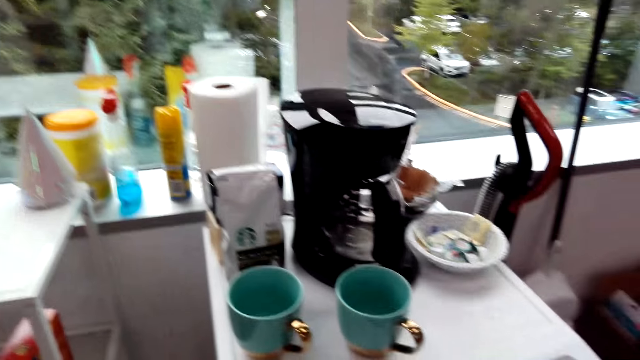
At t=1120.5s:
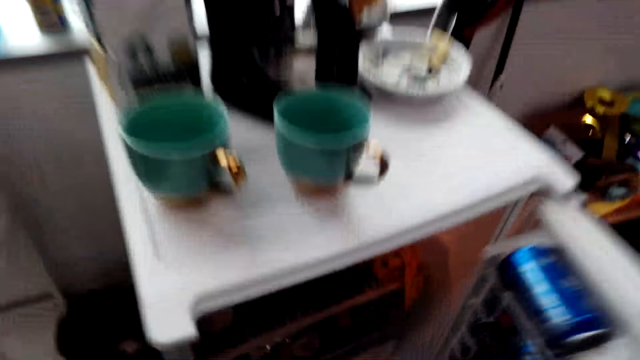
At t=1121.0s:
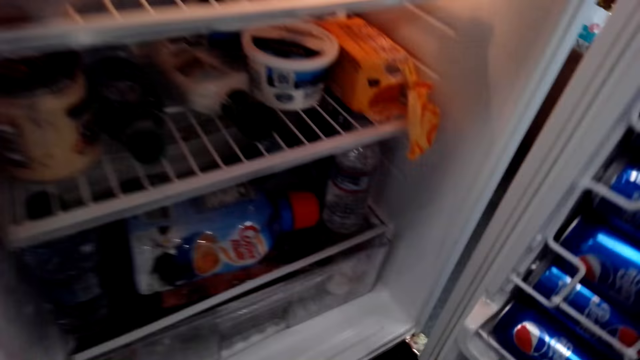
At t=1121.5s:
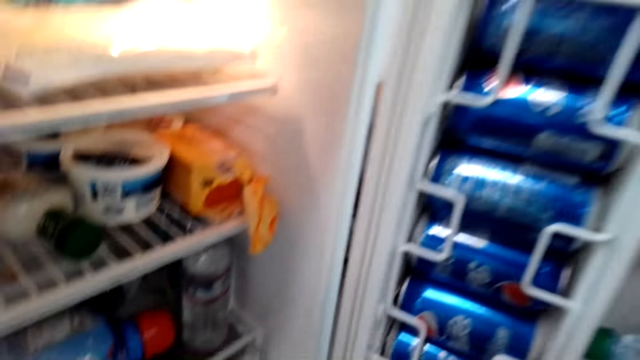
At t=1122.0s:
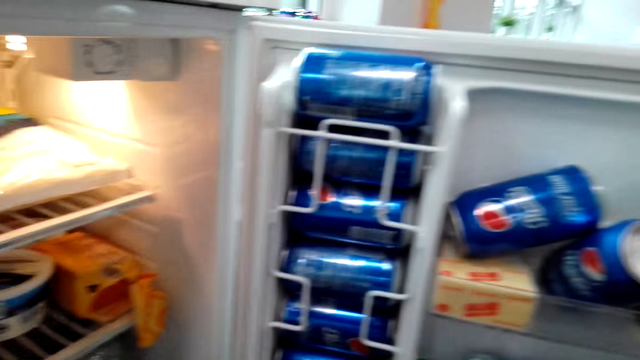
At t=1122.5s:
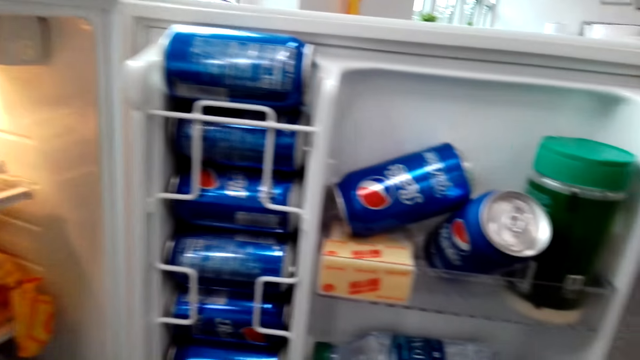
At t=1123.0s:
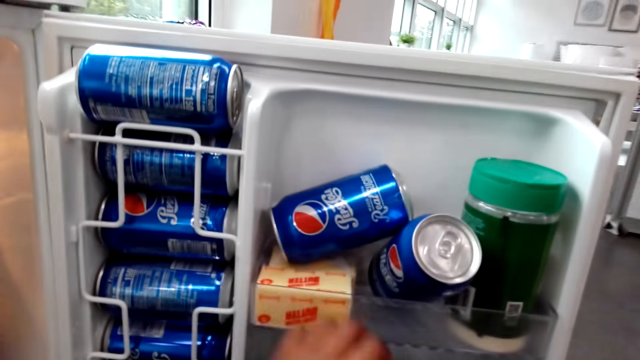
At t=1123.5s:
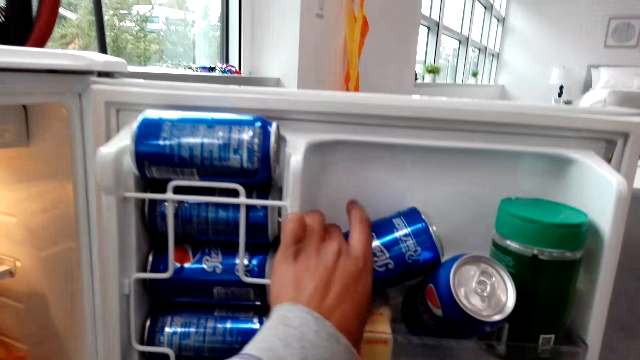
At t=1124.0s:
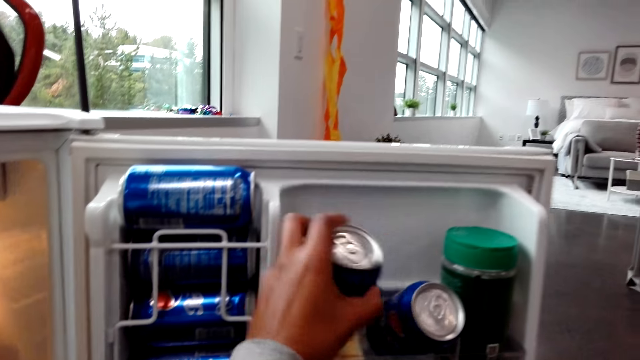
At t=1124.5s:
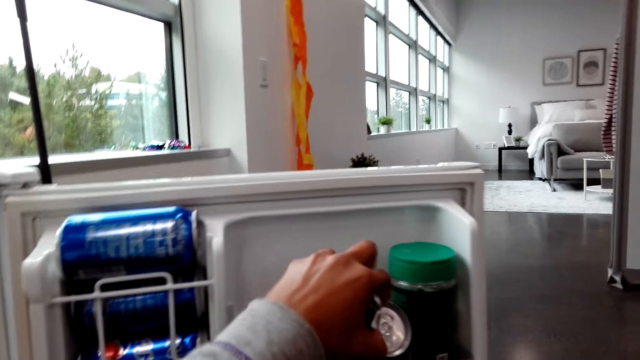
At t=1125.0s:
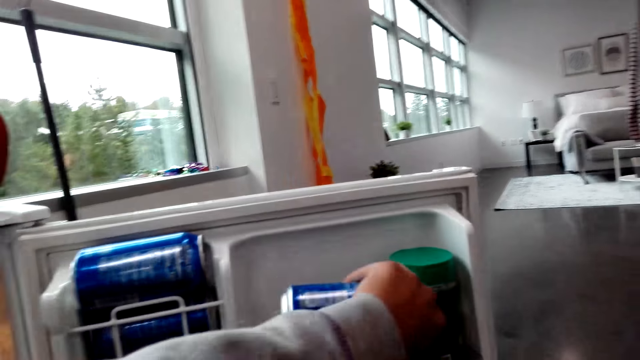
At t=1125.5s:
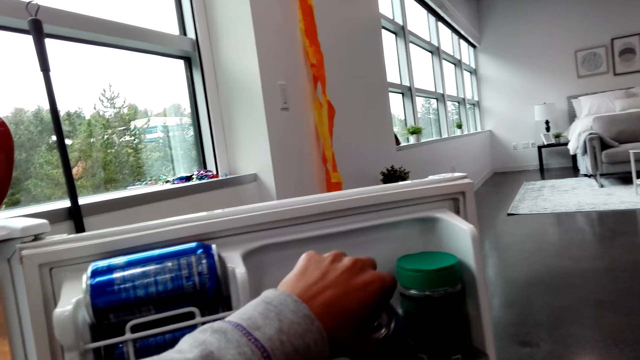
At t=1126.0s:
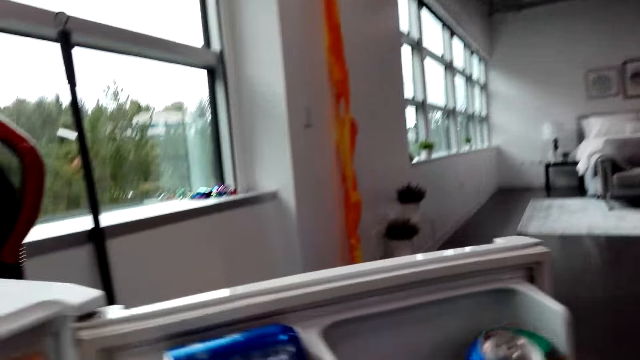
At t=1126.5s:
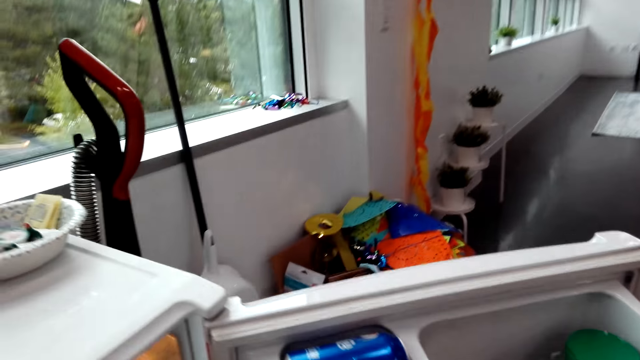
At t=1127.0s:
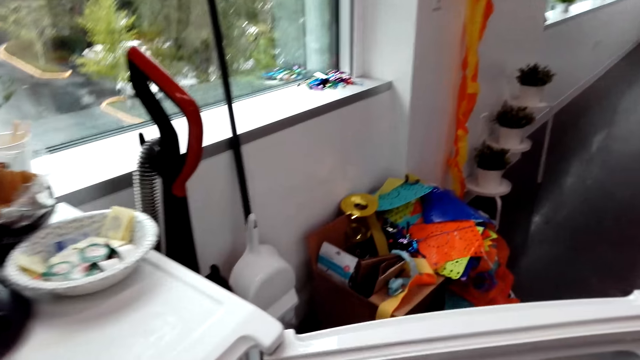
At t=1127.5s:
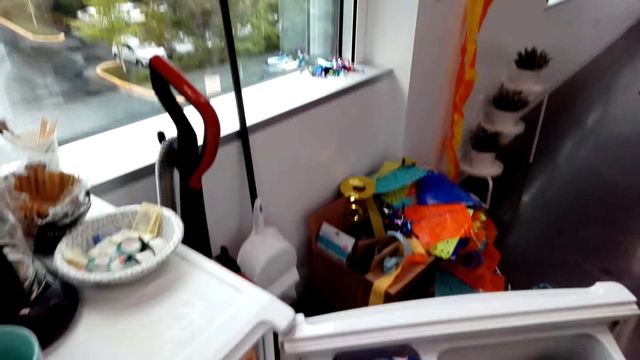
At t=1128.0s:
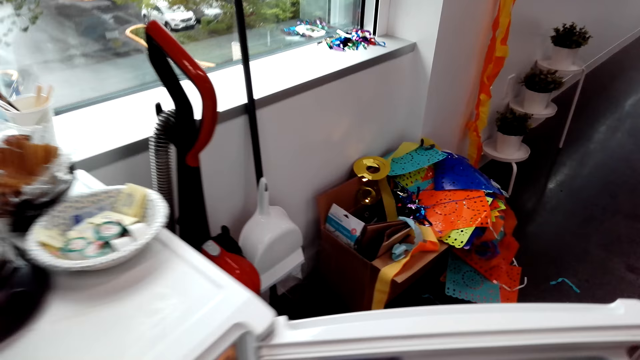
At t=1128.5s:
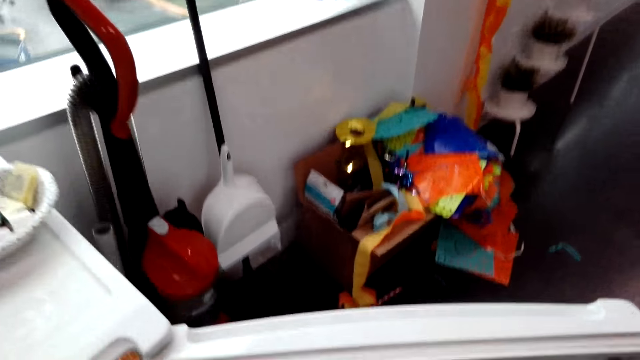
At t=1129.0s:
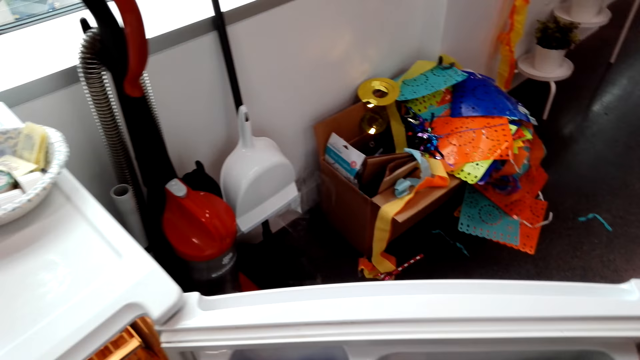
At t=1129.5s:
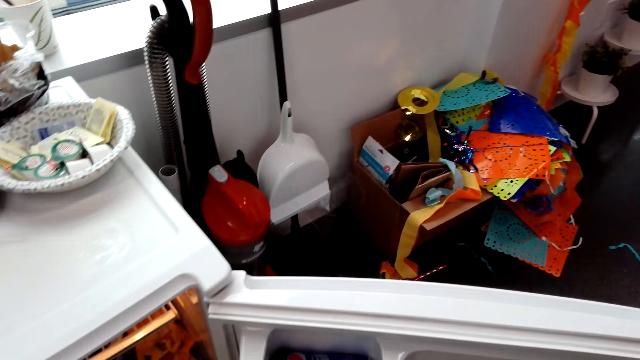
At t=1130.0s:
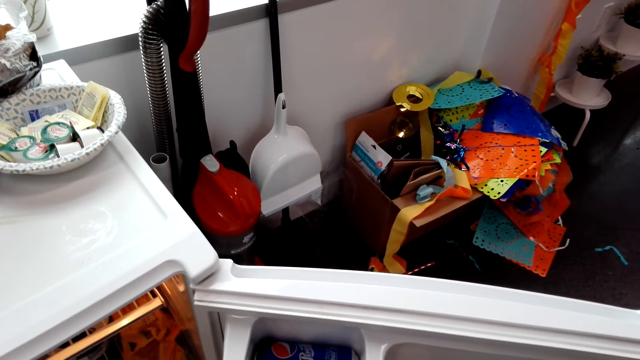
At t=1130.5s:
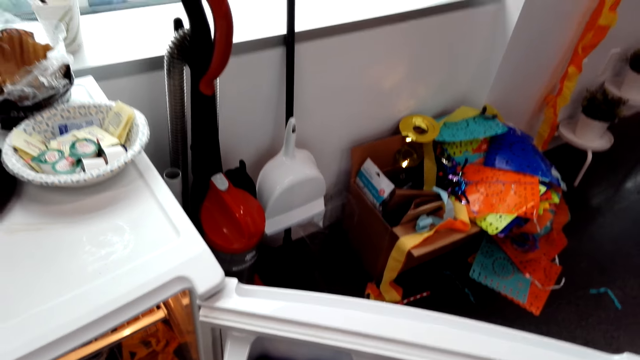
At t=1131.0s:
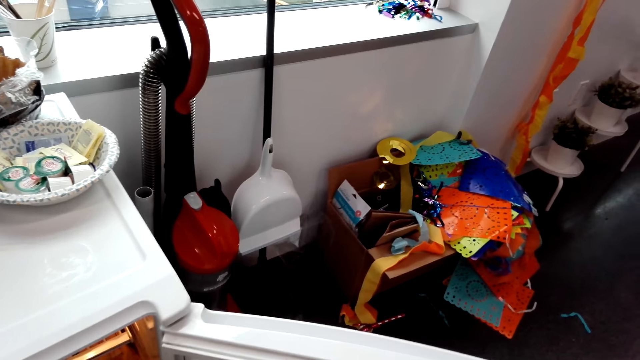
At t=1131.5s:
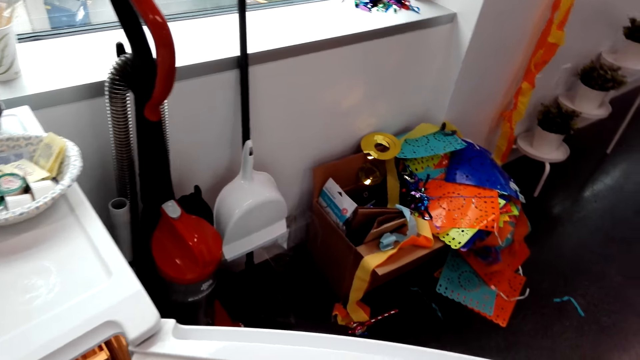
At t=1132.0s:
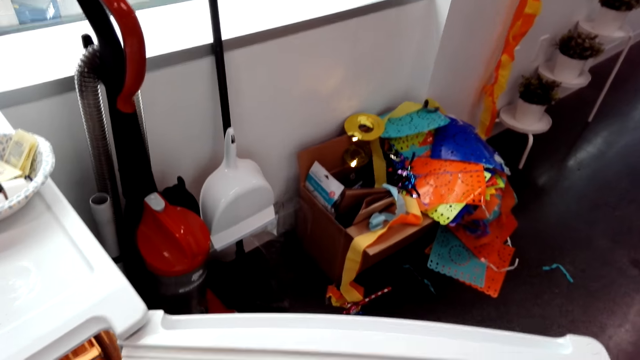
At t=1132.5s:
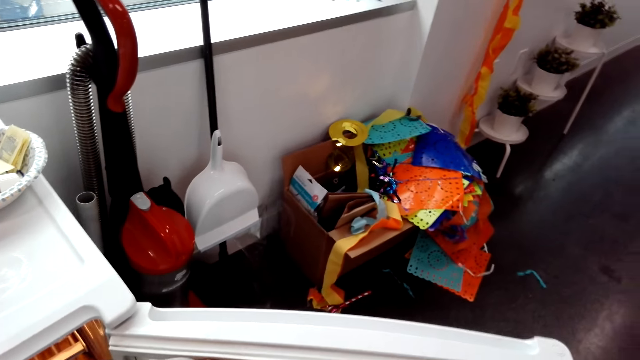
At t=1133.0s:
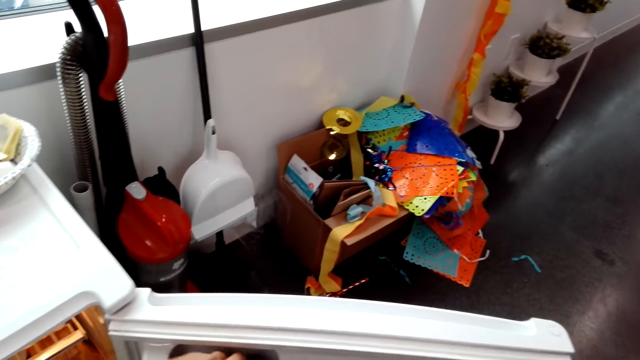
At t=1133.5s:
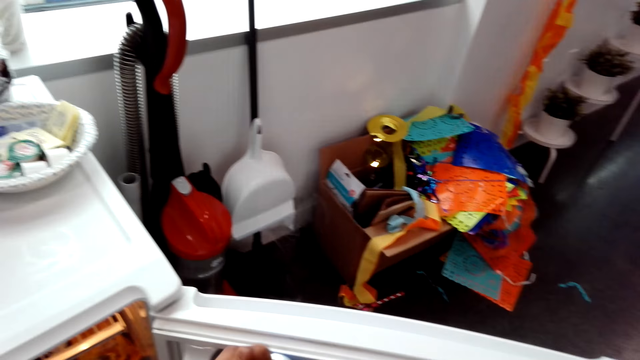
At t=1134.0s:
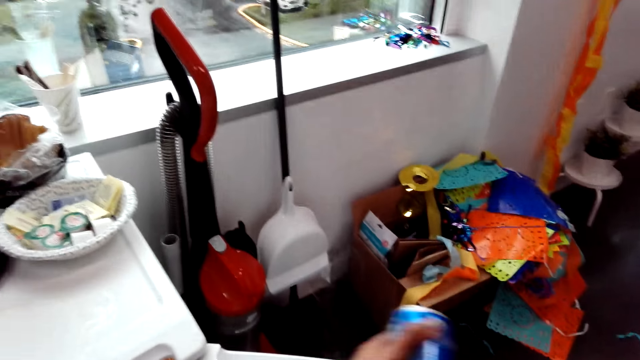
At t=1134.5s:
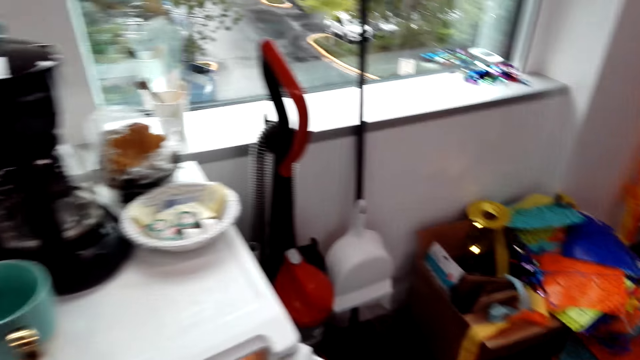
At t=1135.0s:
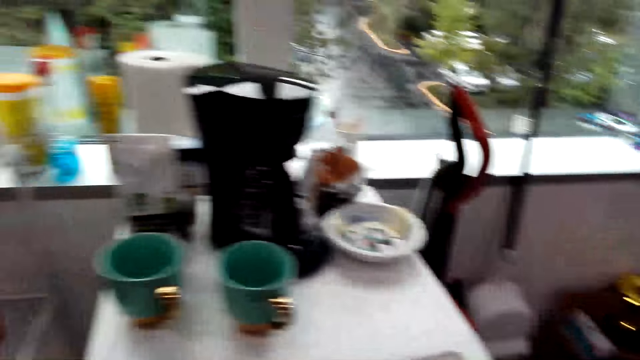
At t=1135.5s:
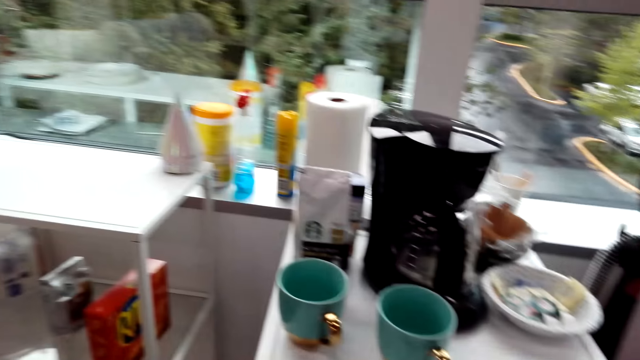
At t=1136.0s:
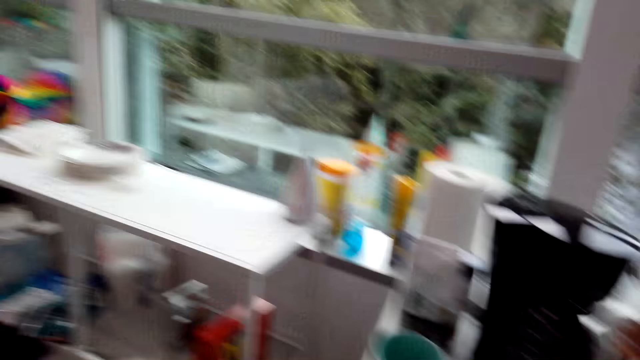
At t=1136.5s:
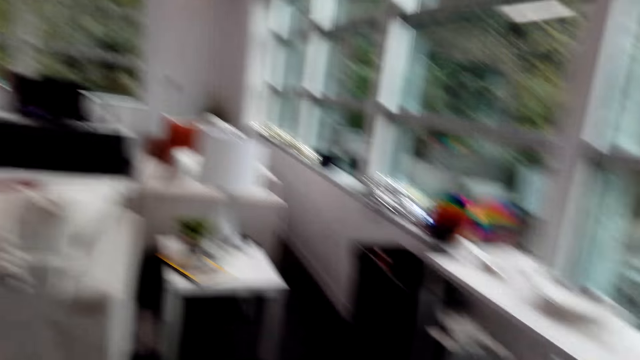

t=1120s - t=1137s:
The camera wearer opens the fridge. They pick up two cans of soda. They walk.

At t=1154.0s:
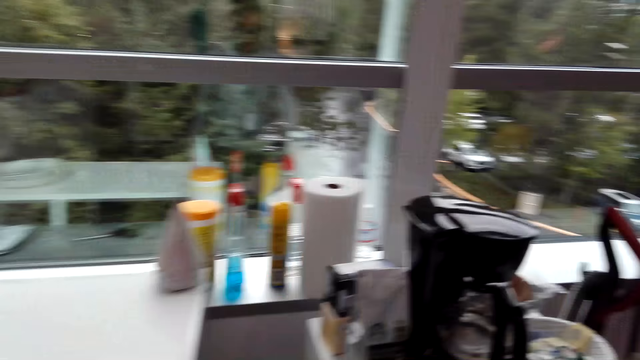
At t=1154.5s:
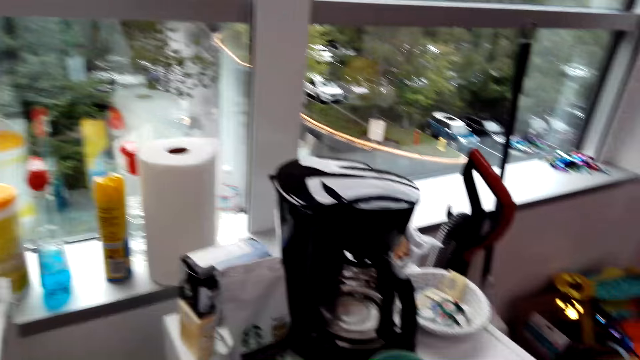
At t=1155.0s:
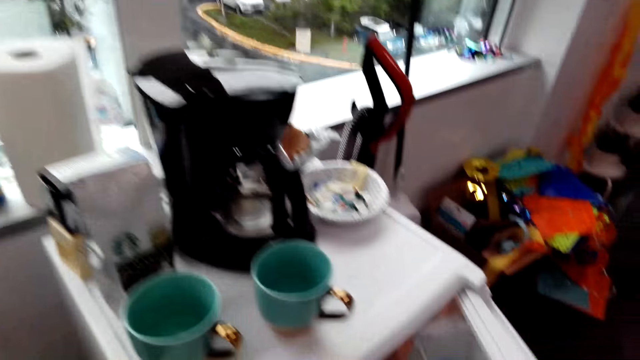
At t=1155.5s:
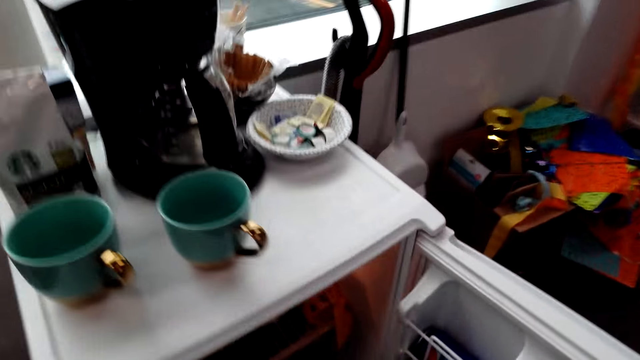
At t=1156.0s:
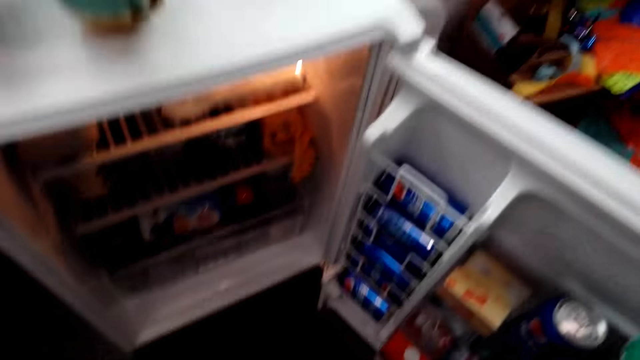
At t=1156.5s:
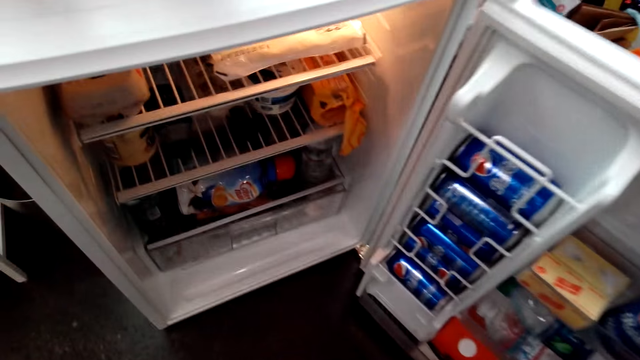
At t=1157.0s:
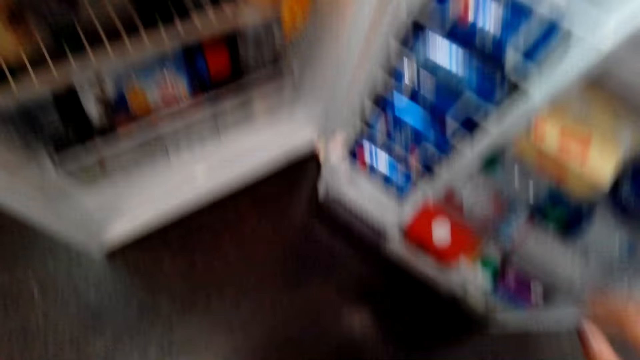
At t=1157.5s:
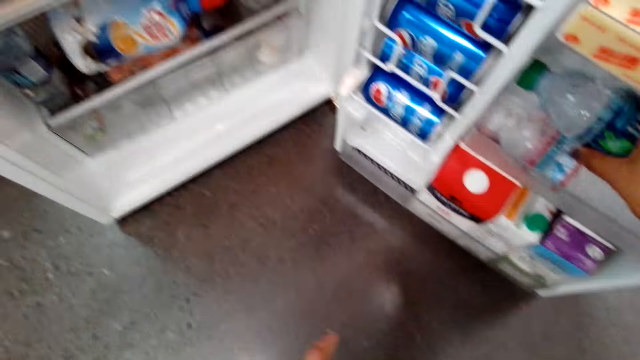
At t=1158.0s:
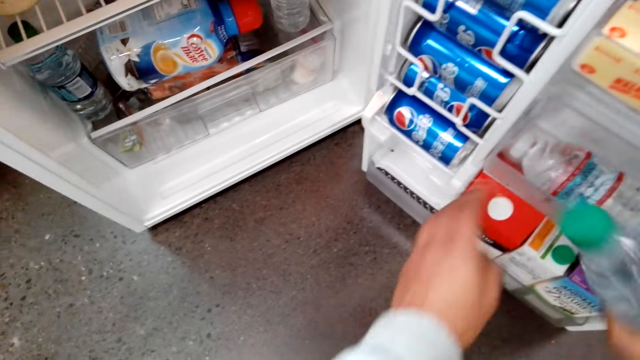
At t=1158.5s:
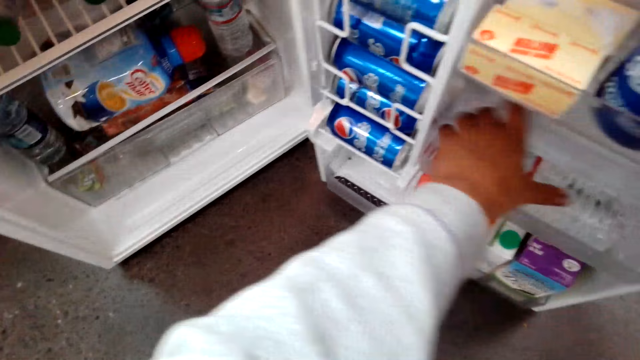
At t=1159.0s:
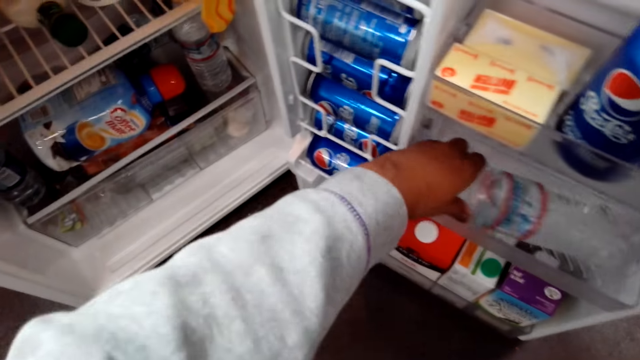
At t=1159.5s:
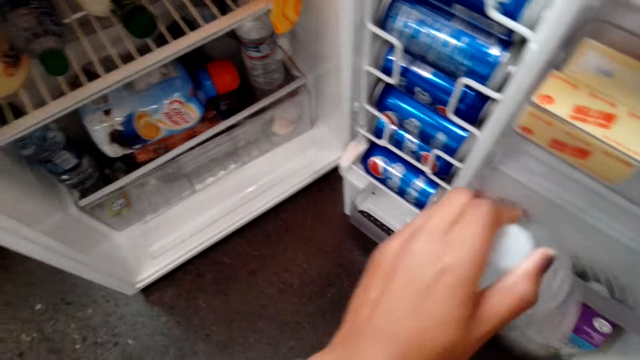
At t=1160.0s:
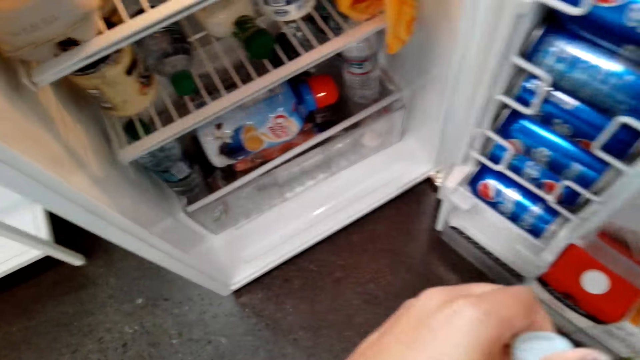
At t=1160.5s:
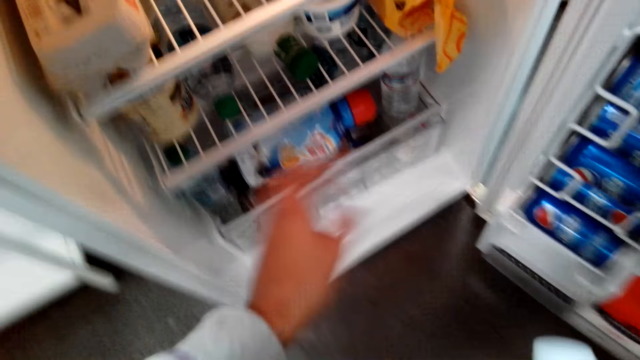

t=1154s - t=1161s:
The camera wearer opens the fridge. They take a water bottle from the fridge. They pick up another bottle of water.
